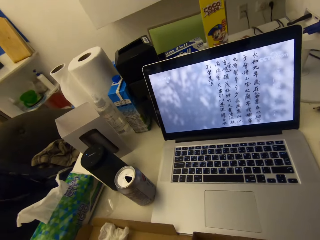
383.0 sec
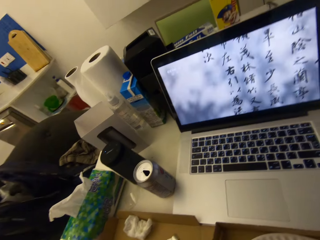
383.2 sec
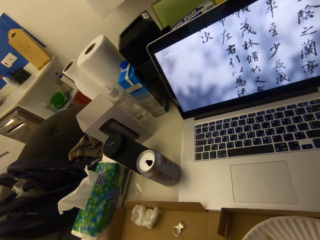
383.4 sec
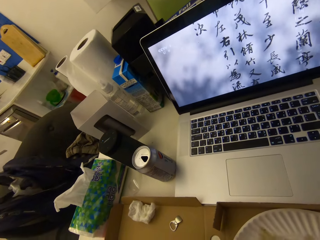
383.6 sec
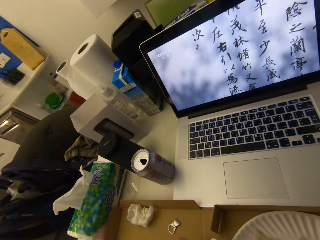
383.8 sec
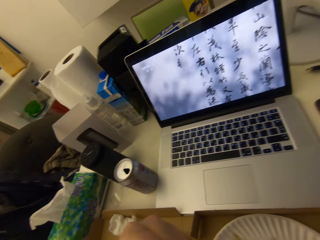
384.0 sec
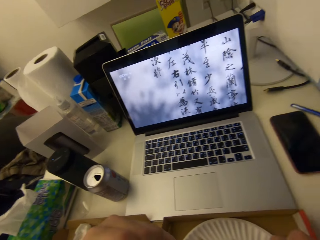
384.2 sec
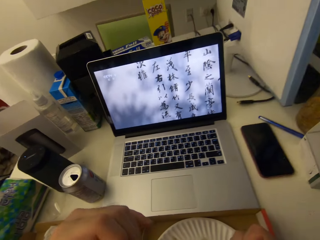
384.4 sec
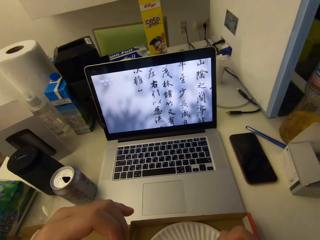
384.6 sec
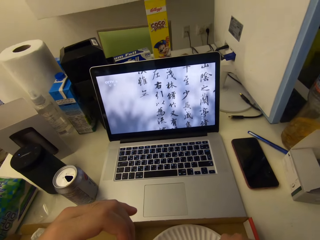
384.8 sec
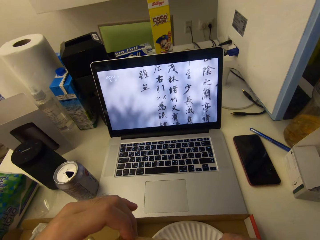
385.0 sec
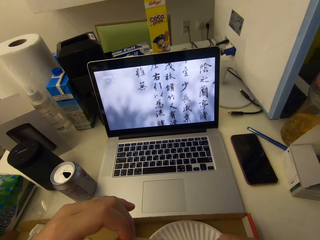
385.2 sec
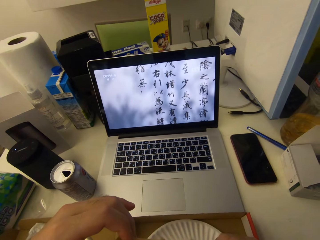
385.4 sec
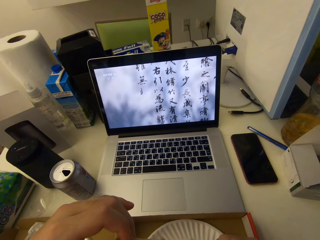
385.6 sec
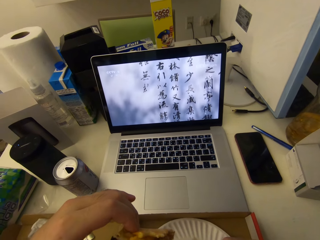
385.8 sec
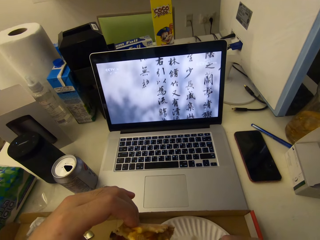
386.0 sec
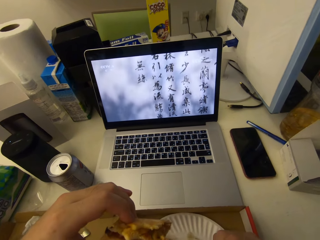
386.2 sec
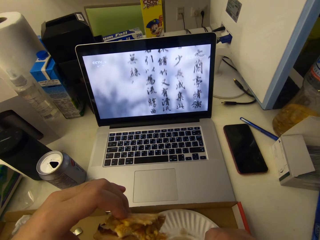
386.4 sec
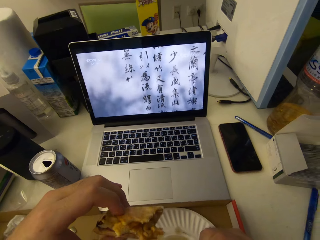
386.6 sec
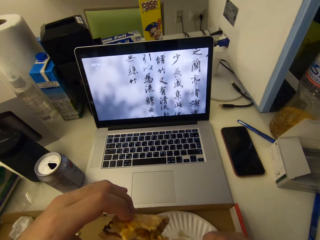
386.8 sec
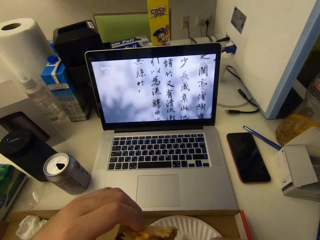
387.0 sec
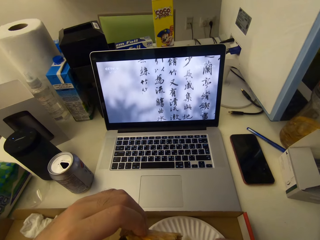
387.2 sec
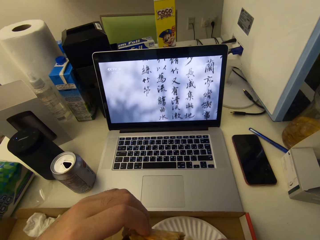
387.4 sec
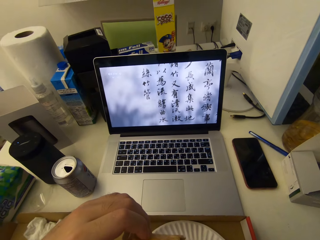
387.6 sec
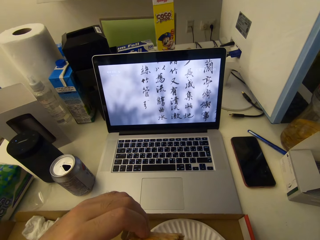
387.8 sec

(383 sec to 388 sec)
The camera wearer bites the pizza.

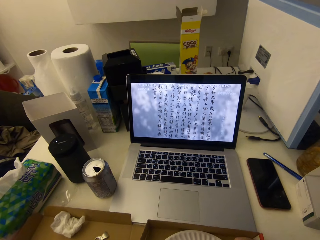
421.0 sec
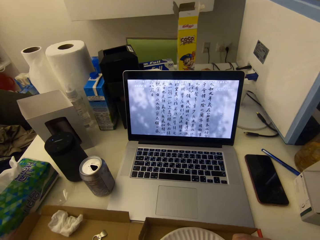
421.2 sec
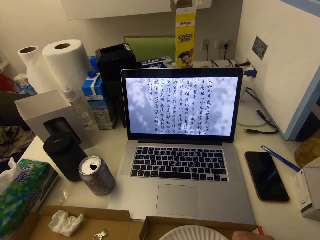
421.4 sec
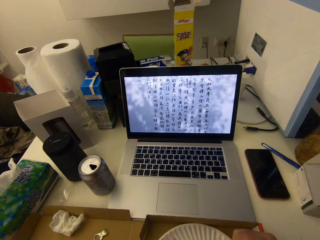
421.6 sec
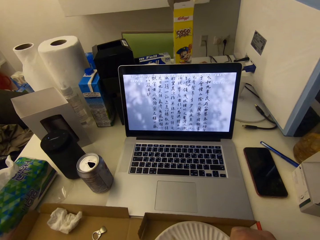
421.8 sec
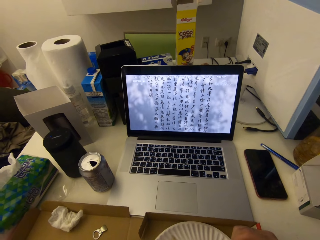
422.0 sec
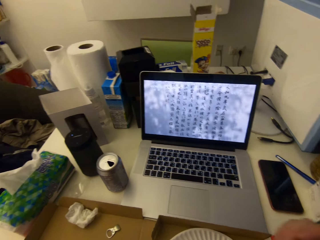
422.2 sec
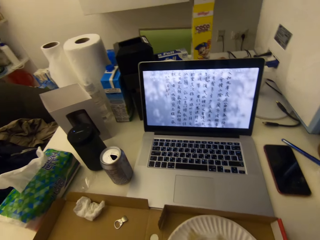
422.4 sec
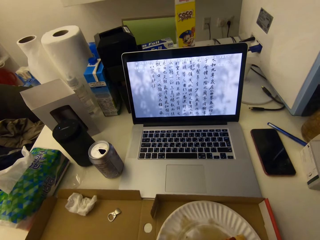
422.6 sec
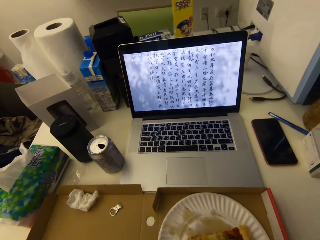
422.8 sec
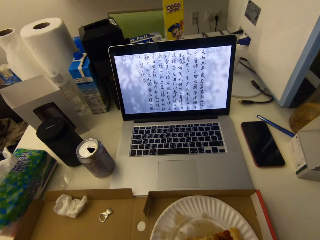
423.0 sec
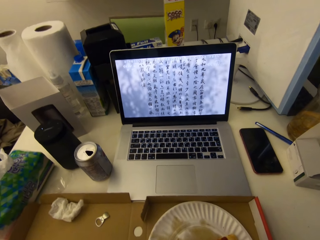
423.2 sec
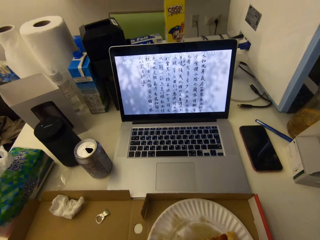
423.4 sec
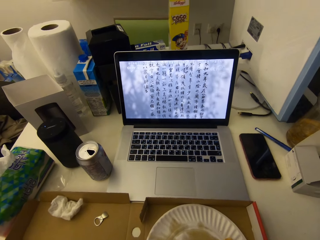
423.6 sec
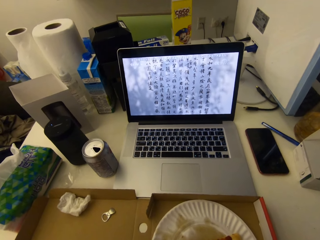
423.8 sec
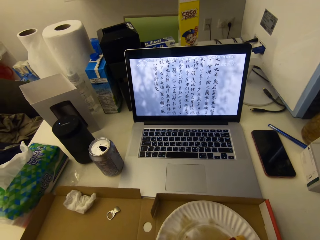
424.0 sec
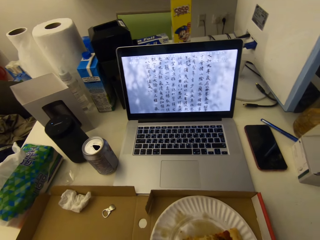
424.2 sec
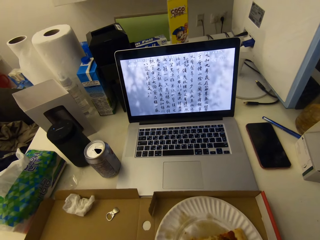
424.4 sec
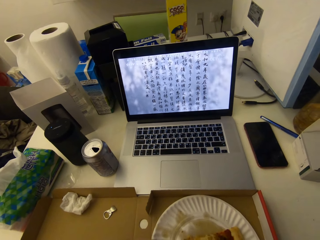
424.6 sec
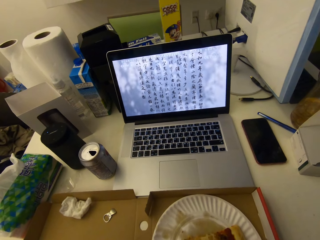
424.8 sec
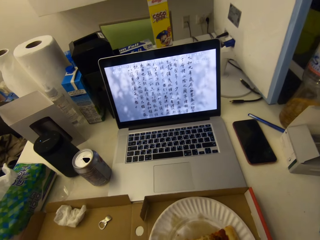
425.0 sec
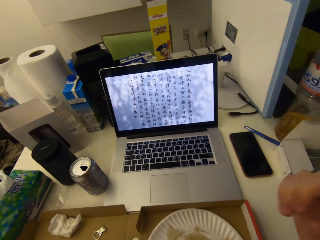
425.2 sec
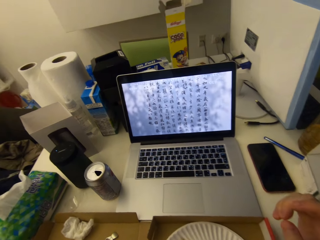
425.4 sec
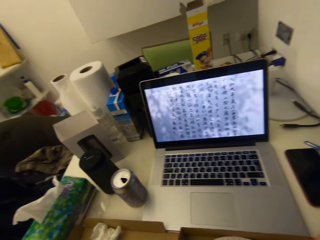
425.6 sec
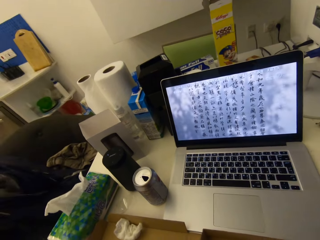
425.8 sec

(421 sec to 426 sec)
The camera wearer touches something.

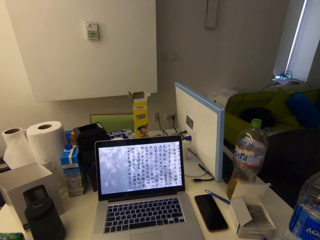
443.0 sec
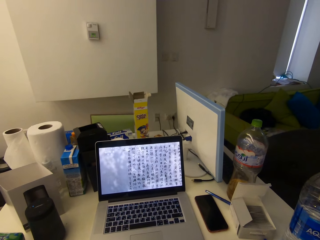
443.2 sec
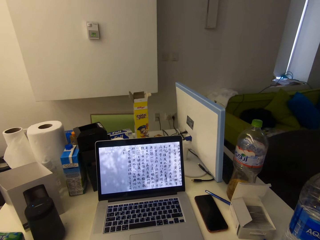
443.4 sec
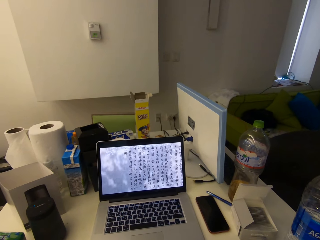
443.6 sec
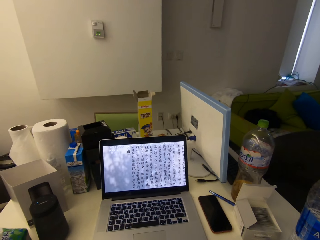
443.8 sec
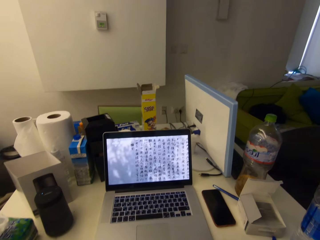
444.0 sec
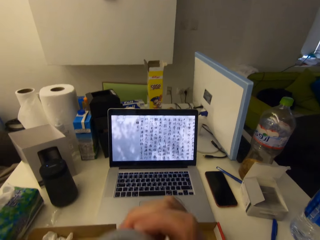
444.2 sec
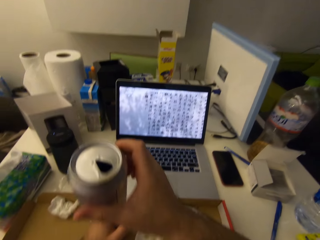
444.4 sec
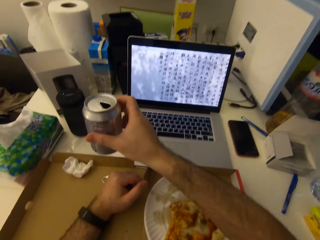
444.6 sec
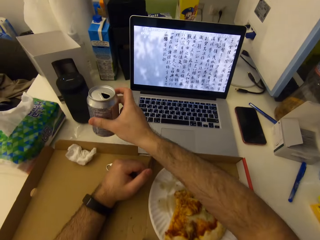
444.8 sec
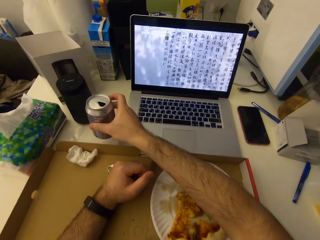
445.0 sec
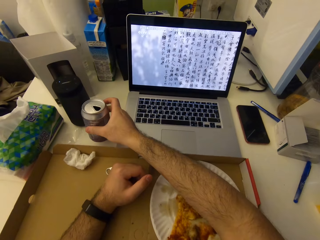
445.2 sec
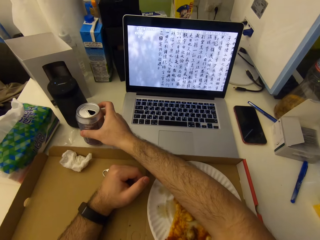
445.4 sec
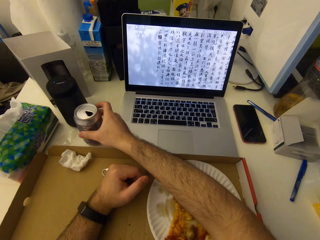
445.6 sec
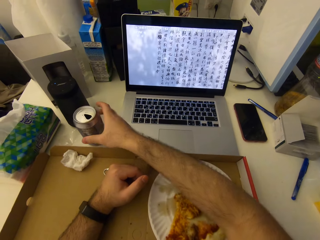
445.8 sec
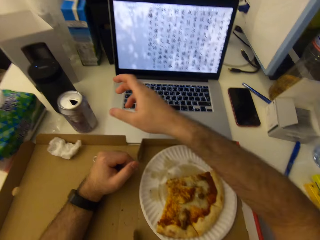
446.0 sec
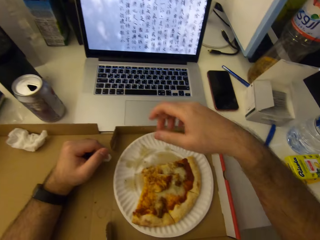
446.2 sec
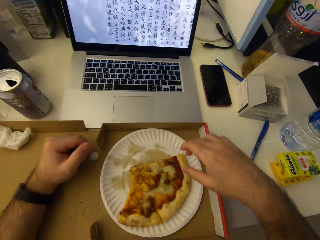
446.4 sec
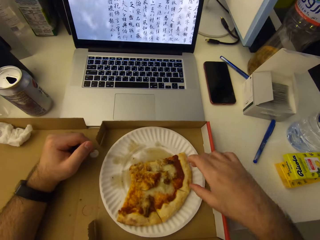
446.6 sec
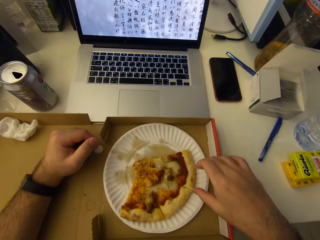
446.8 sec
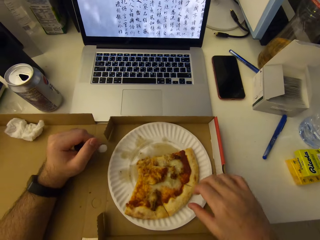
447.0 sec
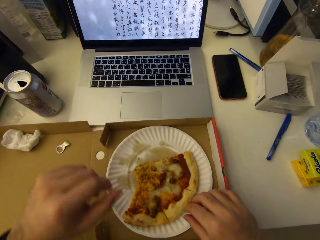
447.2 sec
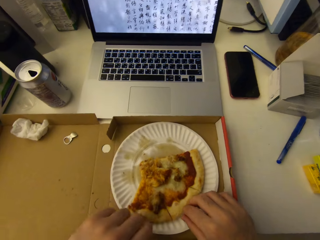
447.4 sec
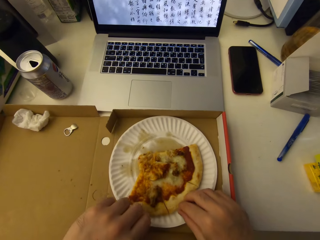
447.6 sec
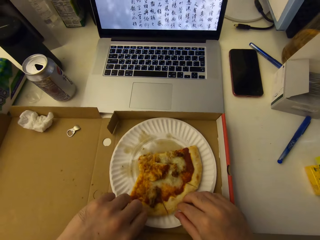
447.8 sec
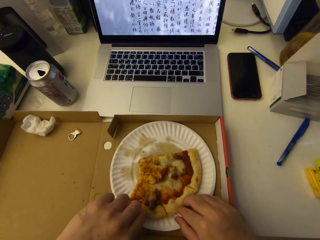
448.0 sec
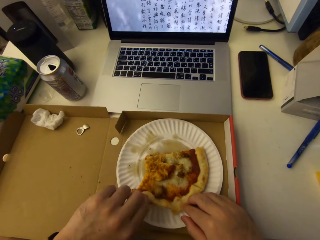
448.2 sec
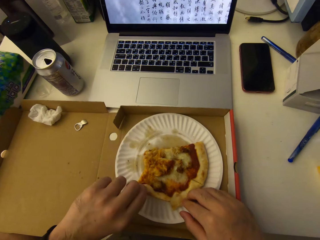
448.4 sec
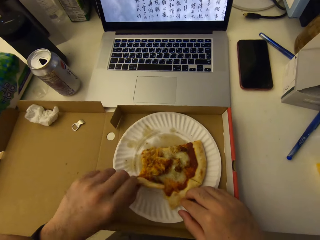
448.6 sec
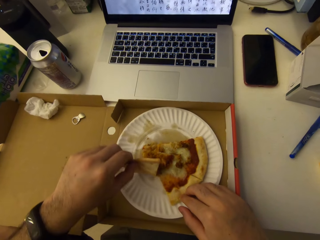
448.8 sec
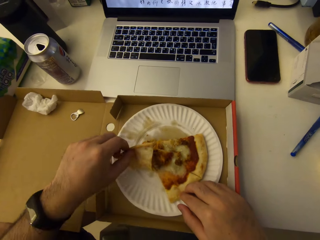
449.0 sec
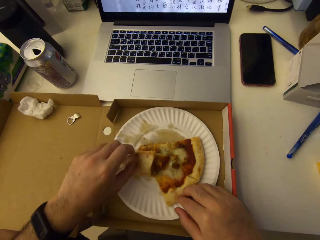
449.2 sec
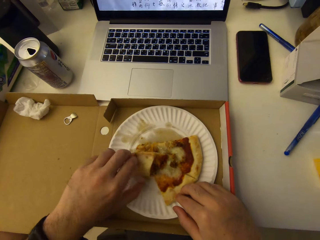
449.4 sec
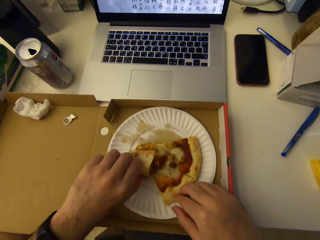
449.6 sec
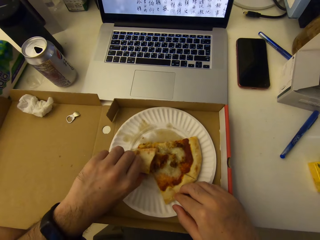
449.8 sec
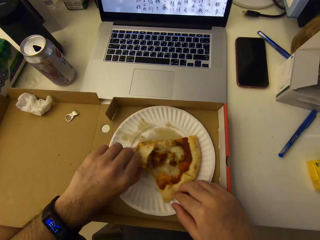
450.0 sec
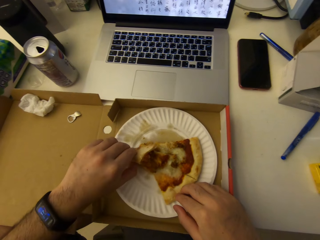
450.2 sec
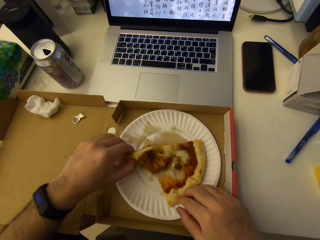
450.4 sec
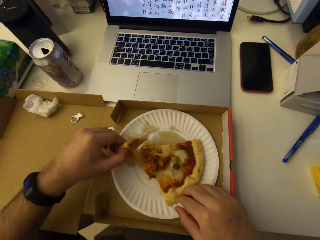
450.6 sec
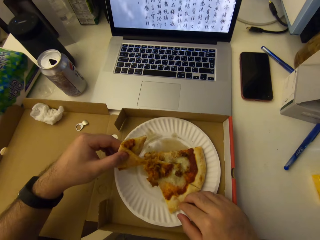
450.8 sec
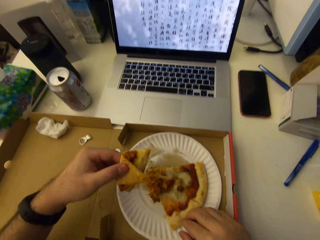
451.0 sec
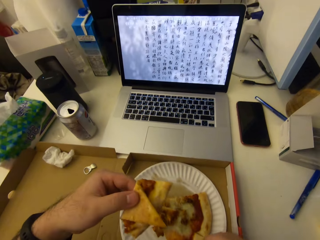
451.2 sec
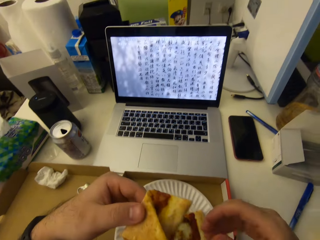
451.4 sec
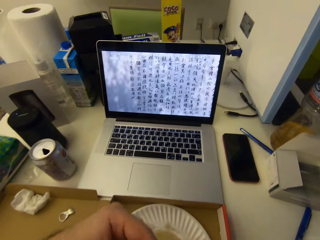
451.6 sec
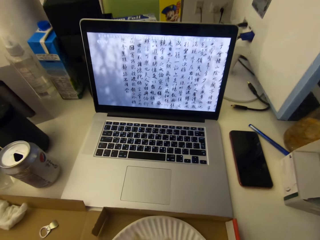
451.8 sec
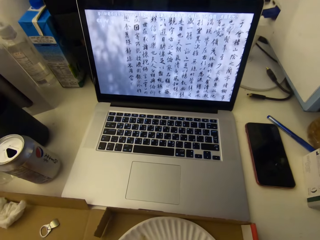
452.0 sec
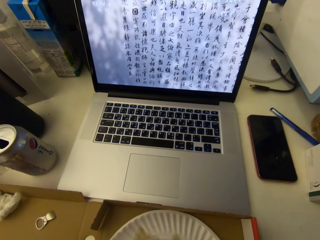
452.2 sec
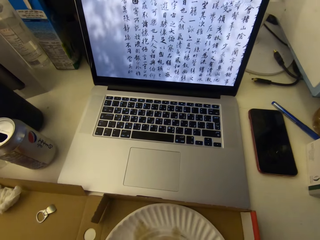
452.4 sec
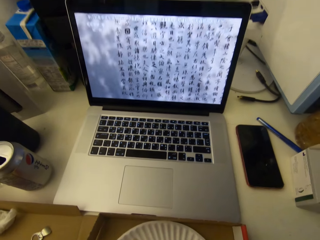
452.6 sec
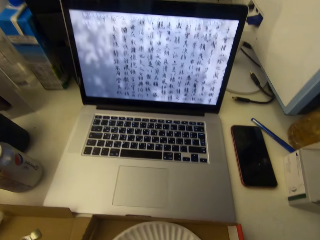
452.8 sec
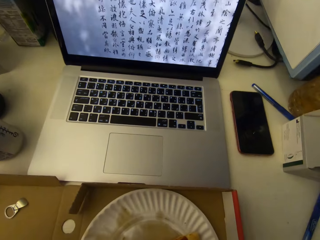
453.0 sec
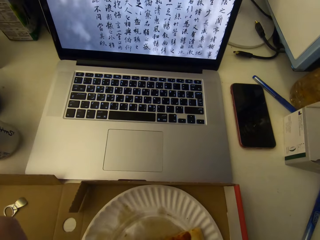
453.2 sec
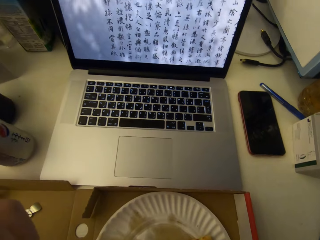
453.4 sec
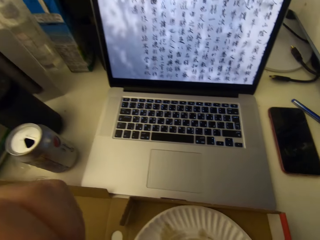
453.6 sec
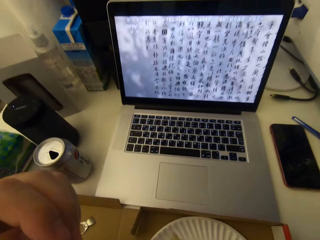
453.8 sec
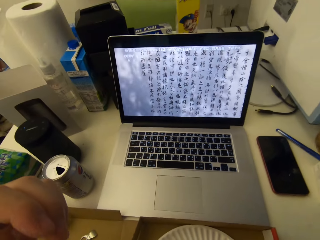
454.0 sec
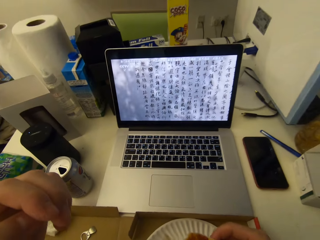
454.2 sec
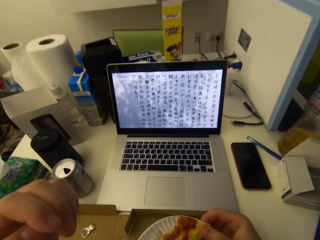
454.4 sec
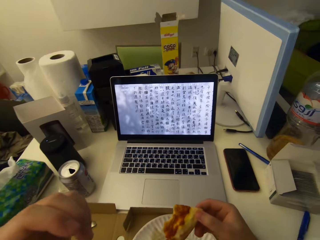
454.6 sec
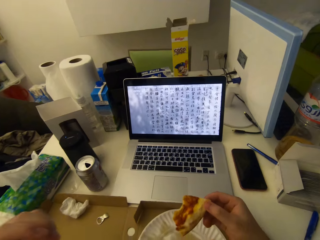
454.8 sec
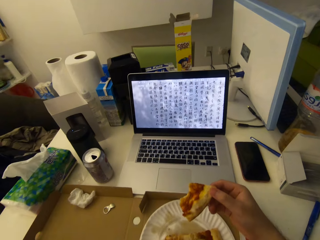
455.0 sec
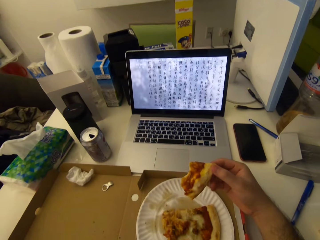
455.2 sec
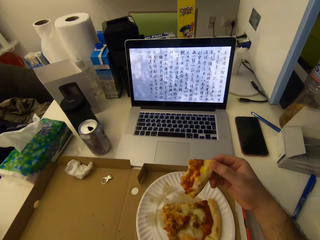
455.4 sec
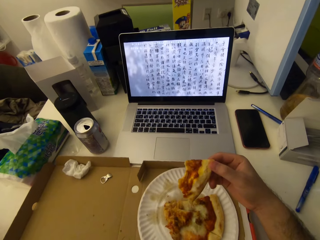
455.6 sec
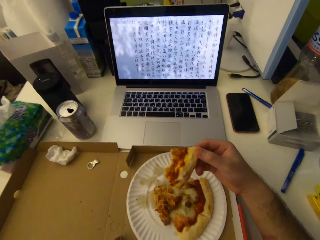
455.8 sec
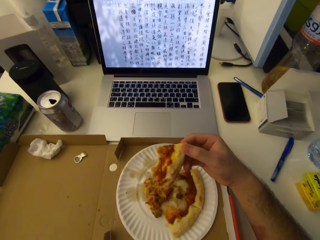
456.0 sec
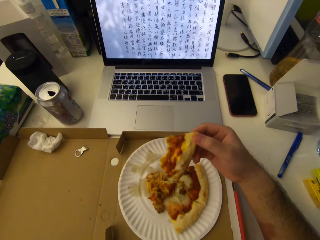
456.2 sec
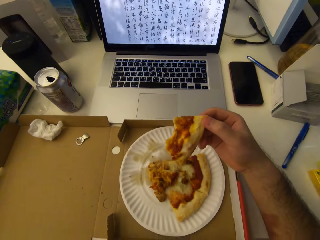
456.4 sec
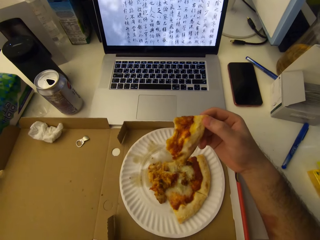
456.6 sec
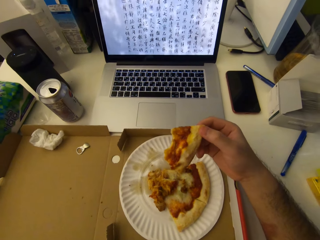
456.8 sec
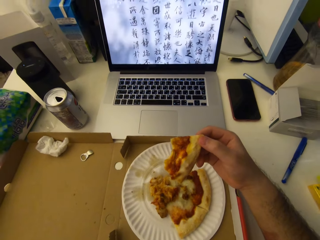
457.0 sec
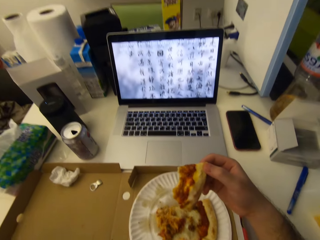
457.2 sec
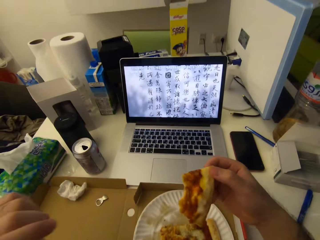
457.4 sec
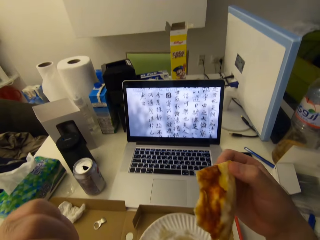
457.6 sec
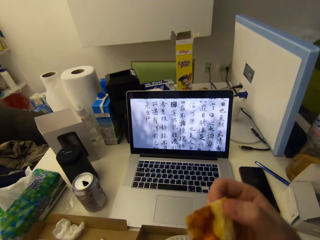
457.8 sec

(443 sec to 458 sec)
The camera wearer drops the can of drink on the table. They cut a pizza slice. They continue to eat the pizza.
